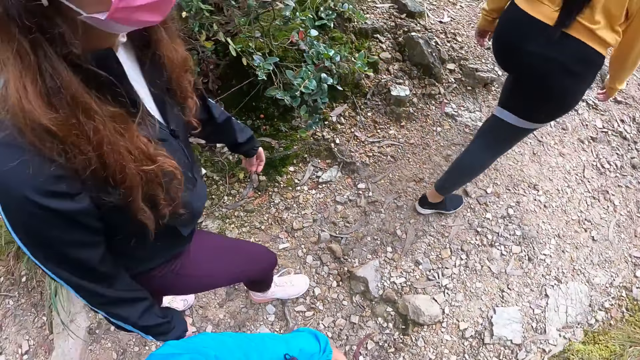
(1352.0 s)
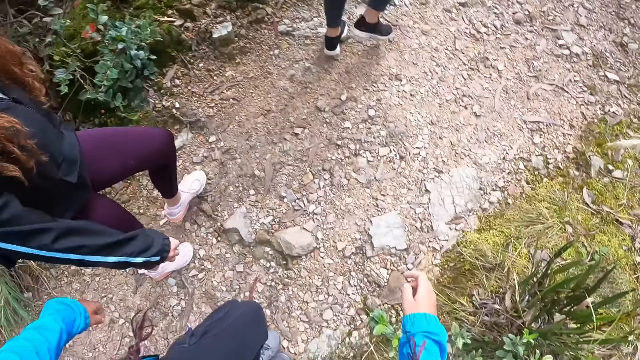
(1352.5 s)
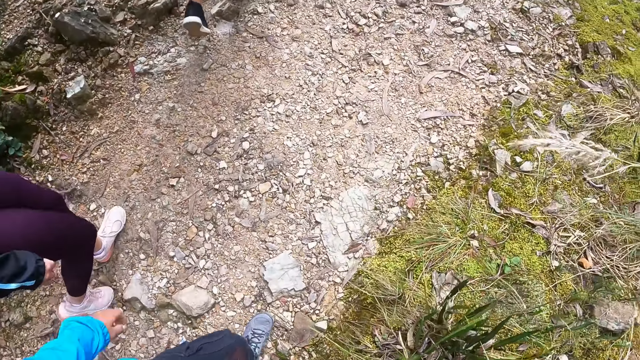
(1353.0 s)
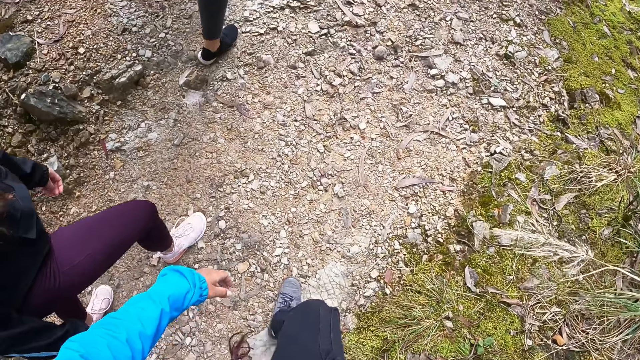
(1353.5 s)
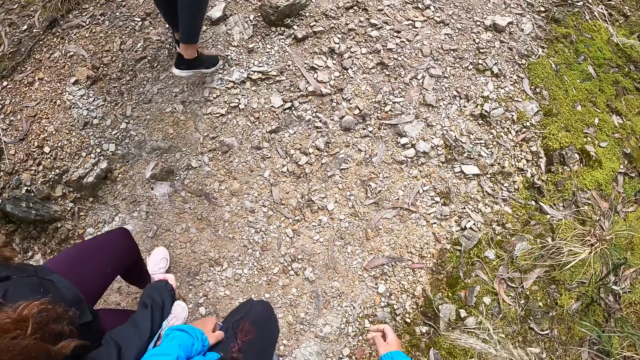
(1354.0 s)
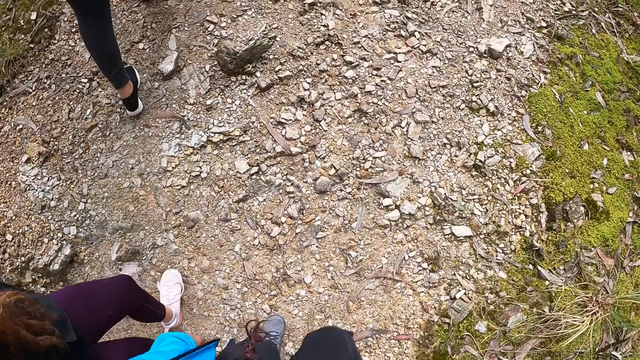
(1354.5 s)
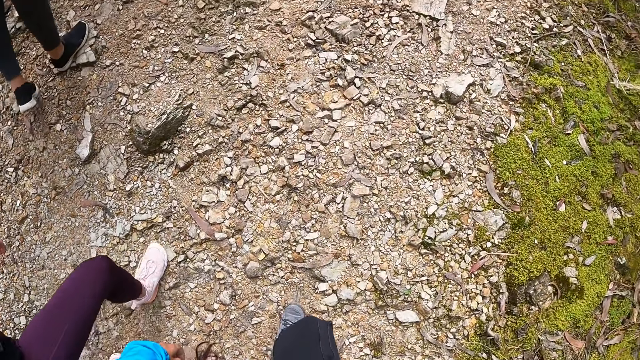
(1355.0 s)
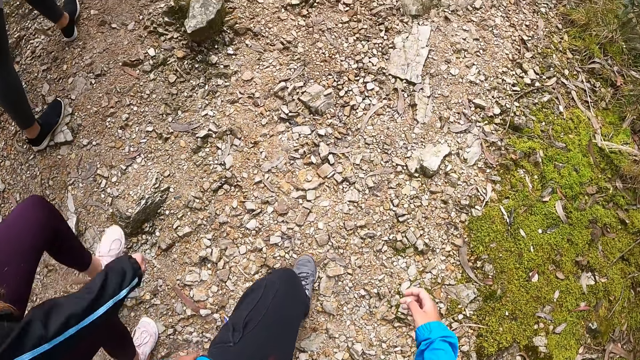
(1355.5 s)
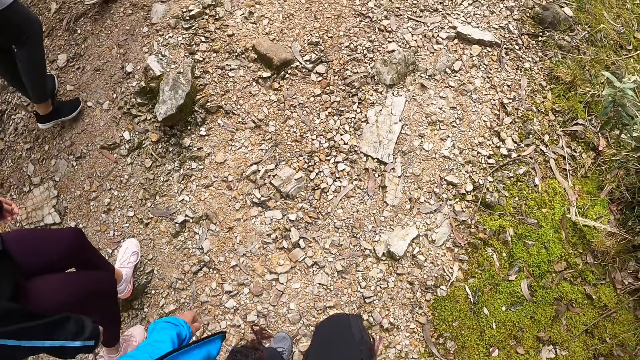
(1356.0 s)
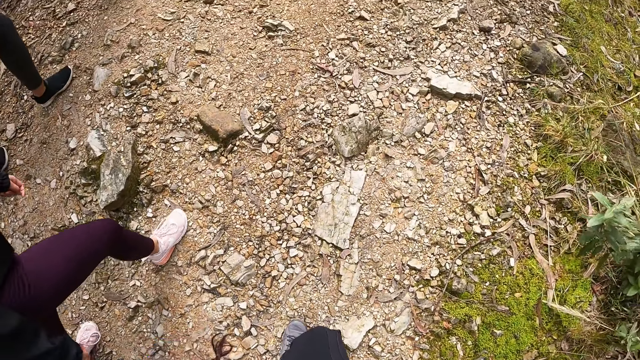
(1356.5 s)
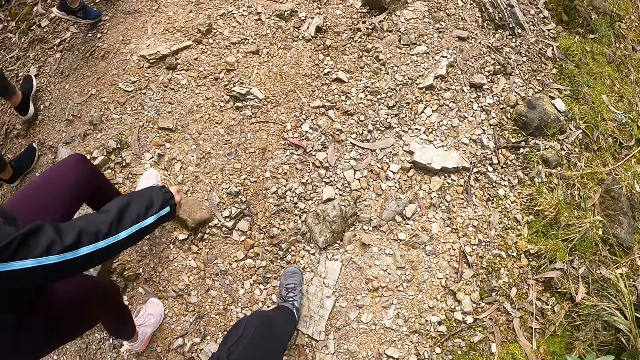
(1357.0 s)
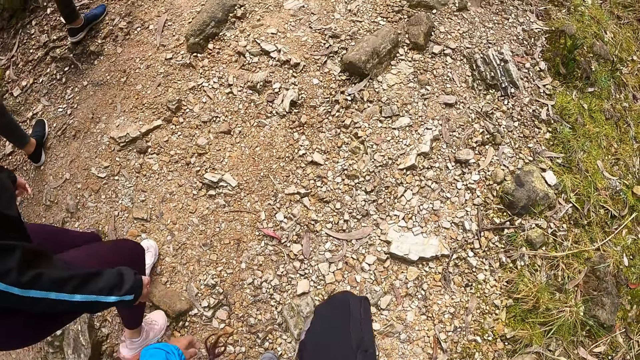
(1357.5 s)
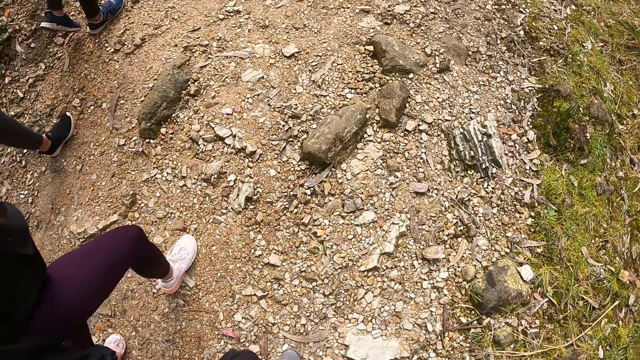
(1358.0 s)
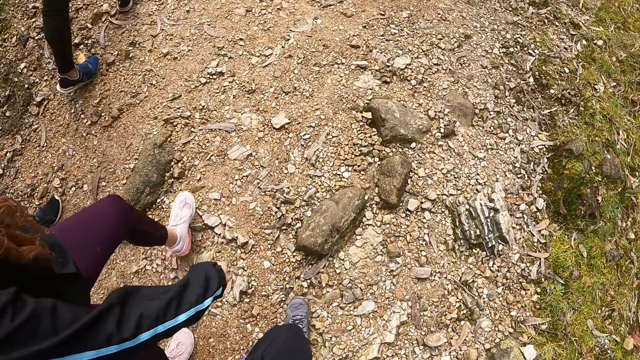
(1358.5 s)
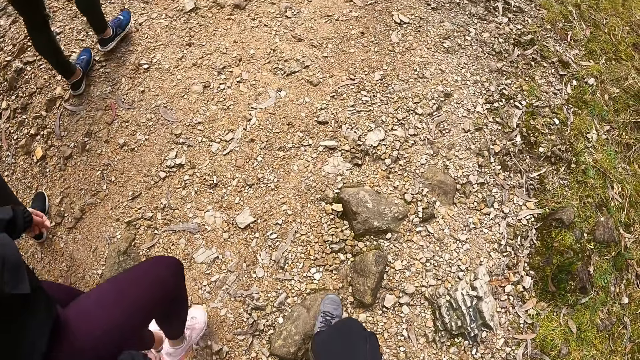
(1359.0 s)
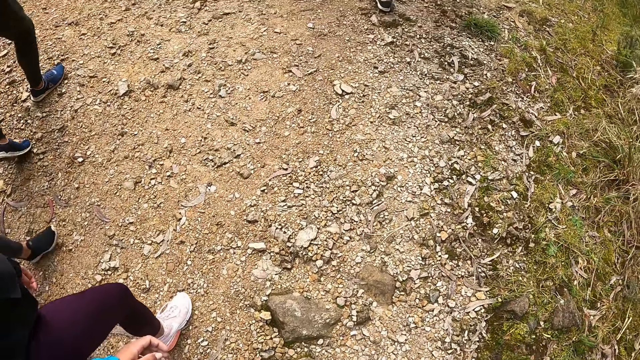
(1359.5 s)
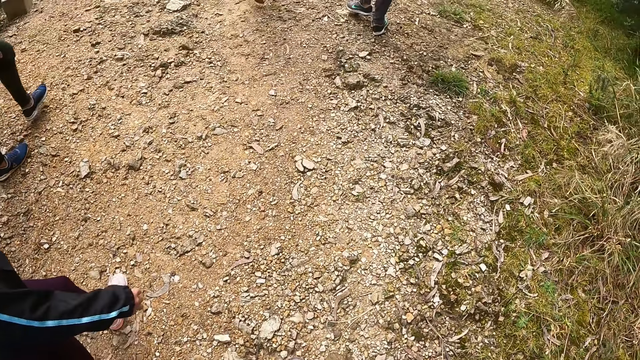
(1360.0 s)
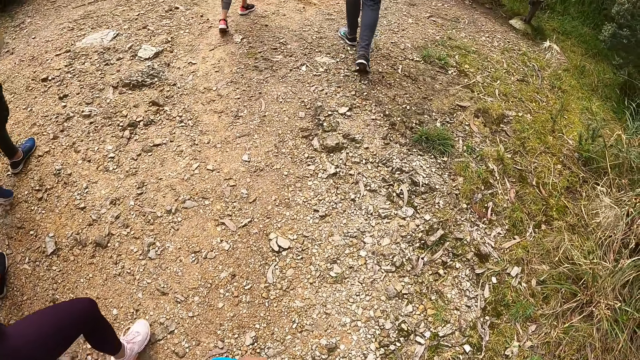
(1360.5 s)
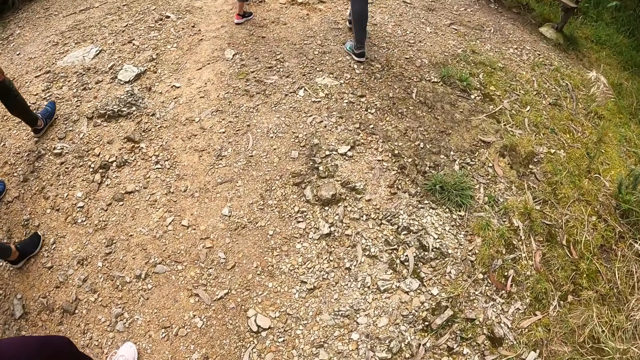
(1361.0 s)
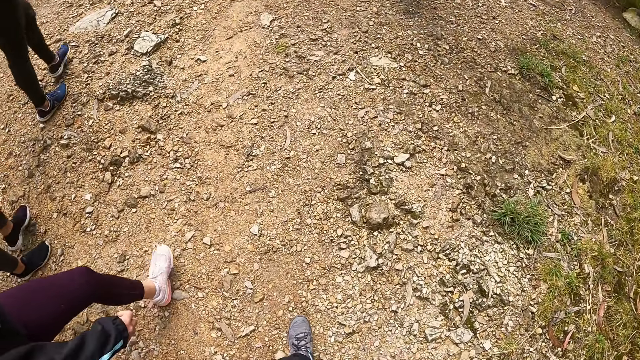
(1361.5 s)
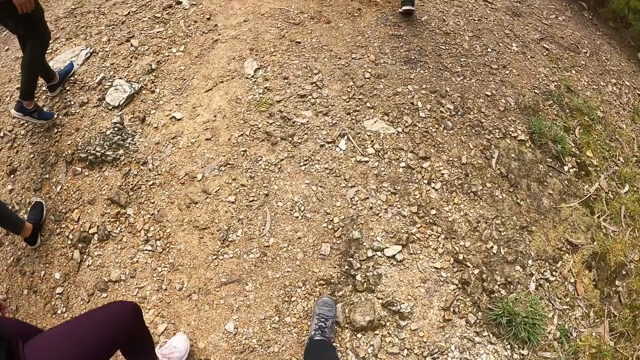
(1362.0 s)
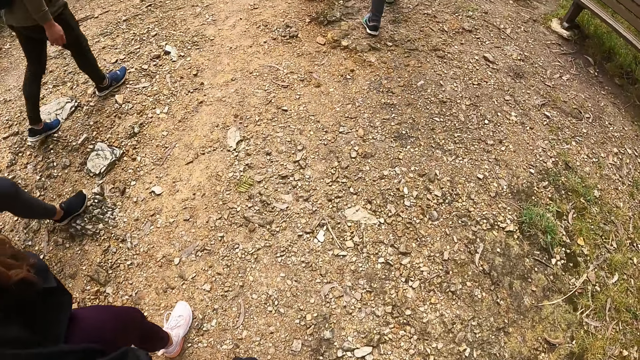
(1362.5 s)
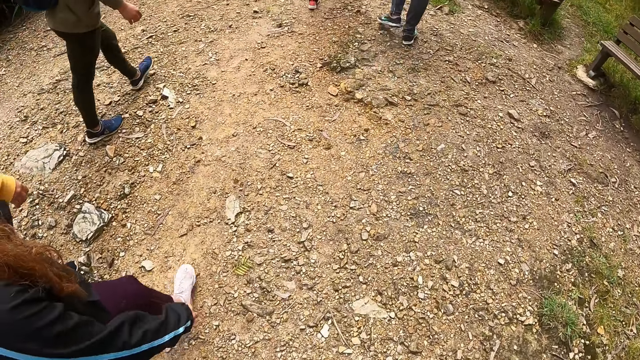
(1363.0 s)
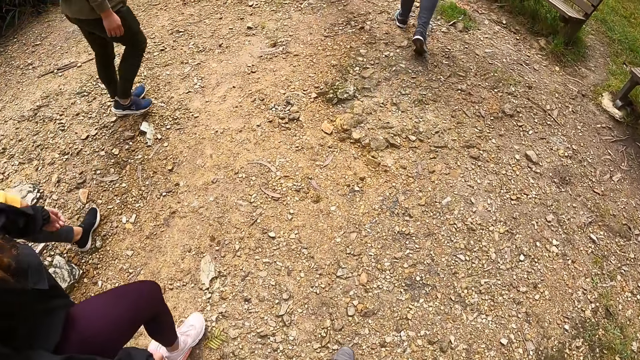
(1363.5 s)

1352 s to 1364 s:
The camera wearer looks around. They walk up the hill.

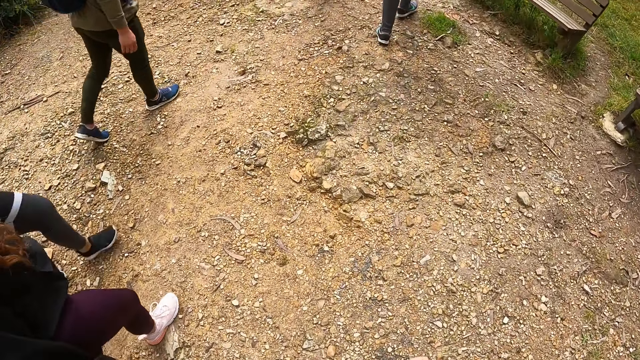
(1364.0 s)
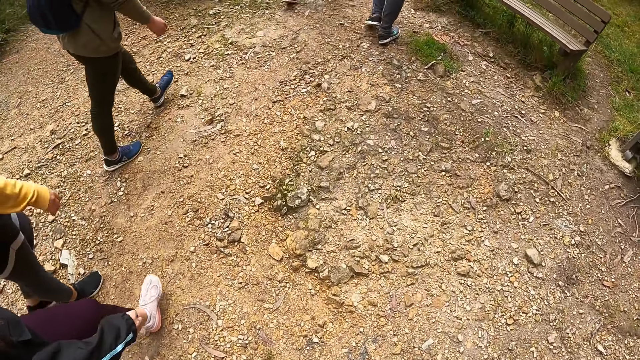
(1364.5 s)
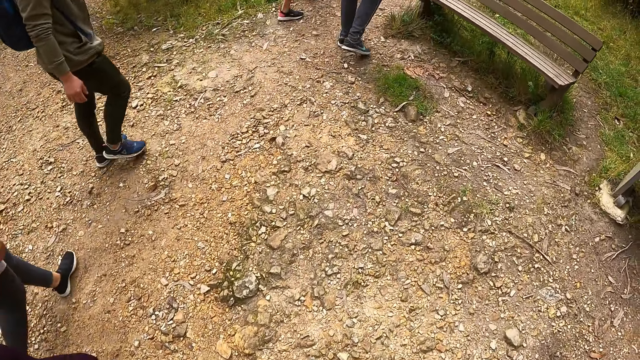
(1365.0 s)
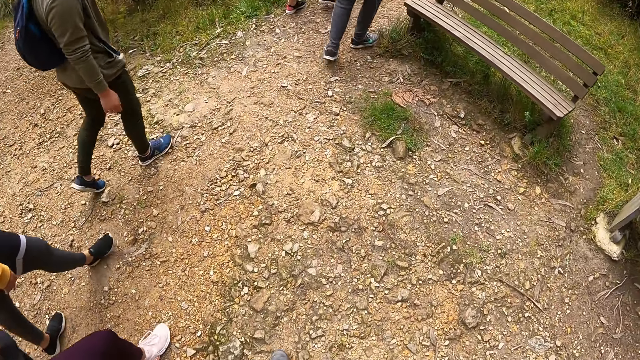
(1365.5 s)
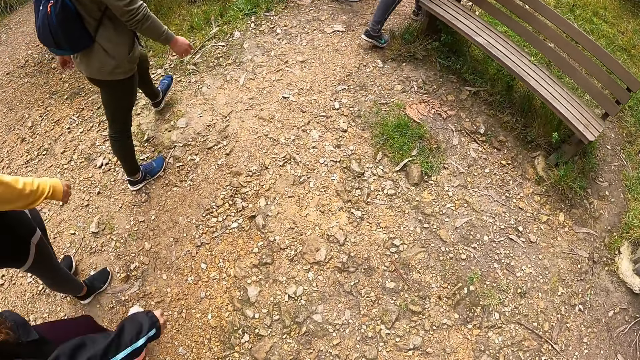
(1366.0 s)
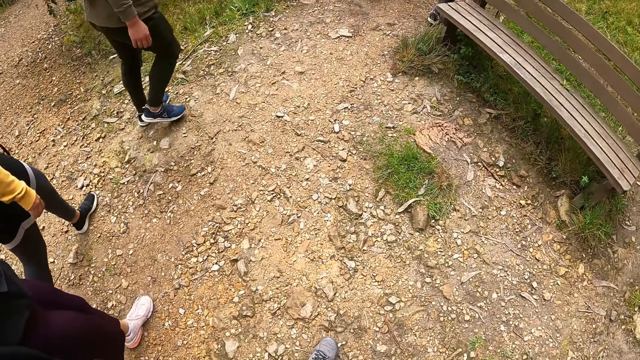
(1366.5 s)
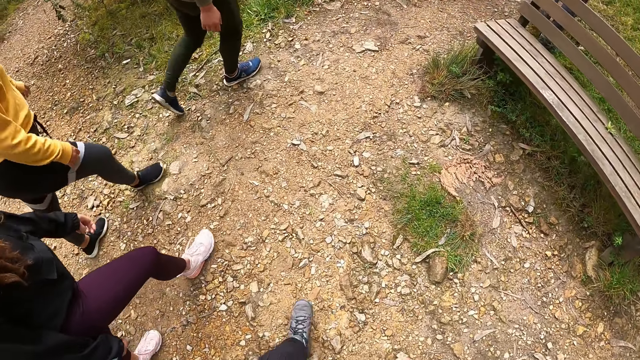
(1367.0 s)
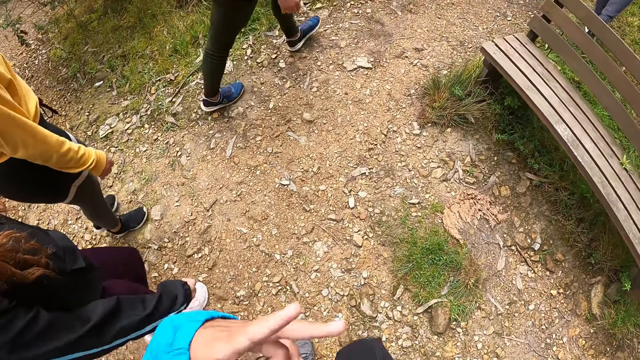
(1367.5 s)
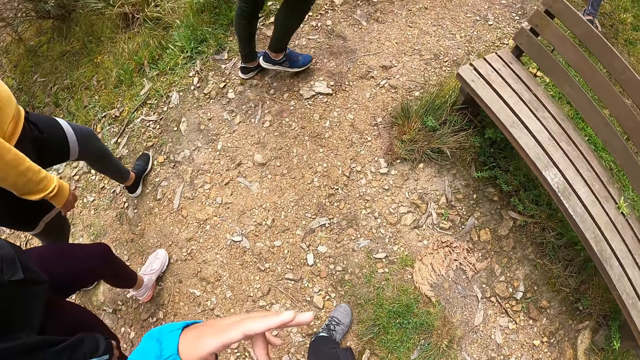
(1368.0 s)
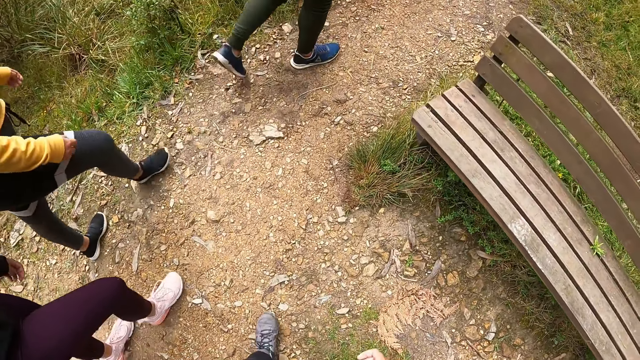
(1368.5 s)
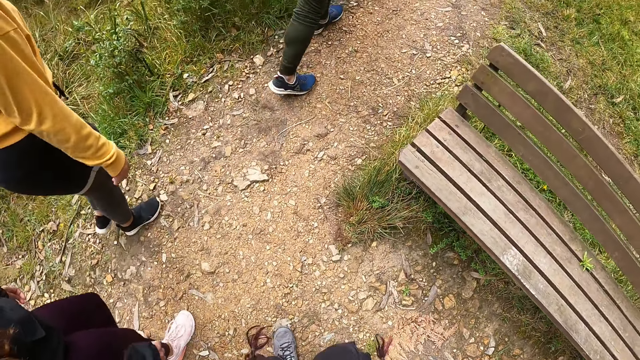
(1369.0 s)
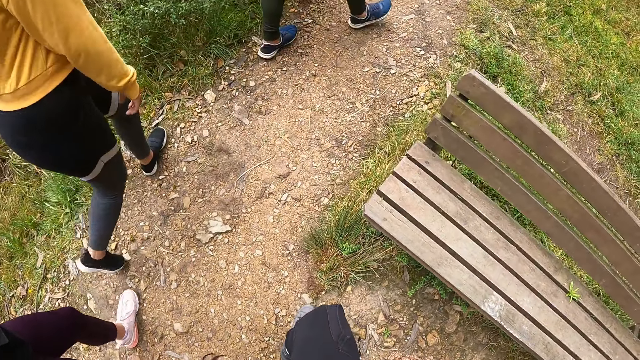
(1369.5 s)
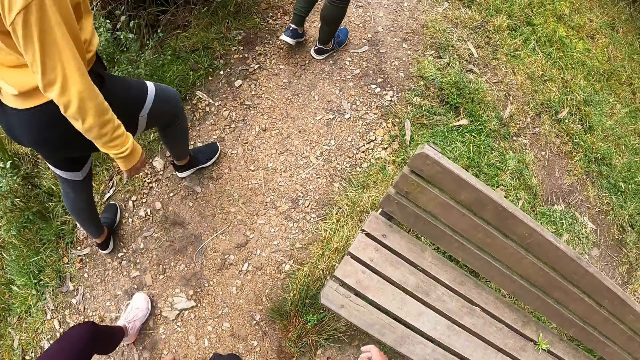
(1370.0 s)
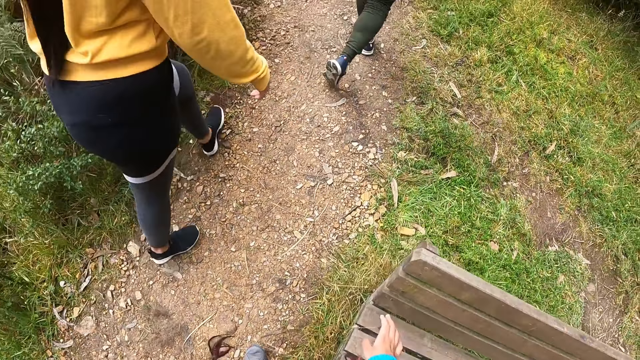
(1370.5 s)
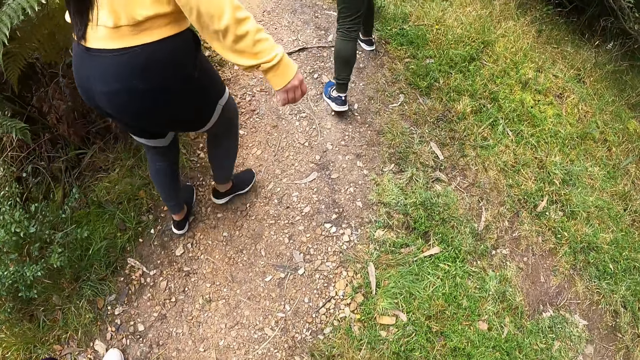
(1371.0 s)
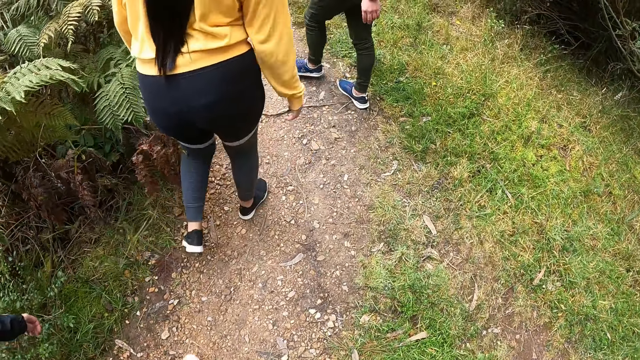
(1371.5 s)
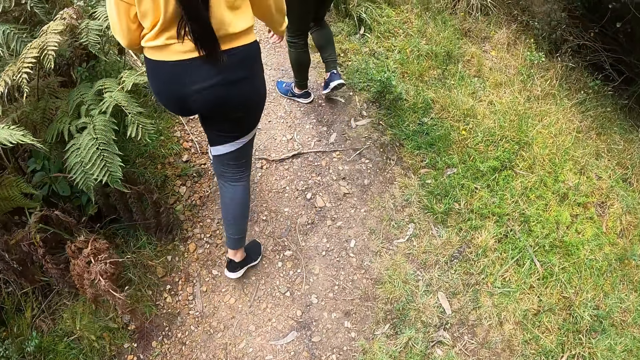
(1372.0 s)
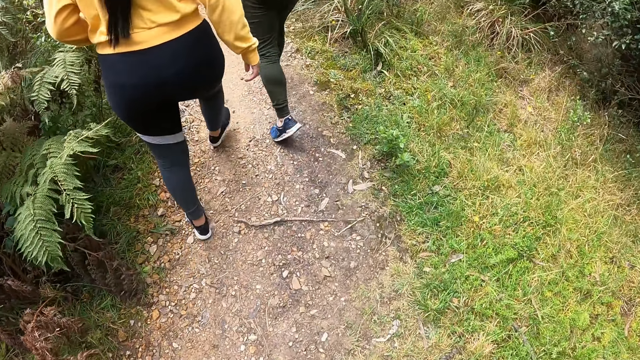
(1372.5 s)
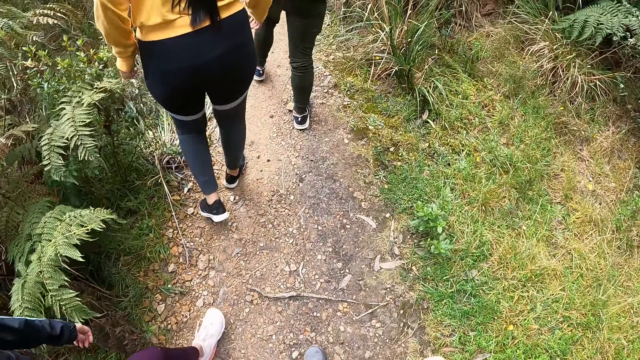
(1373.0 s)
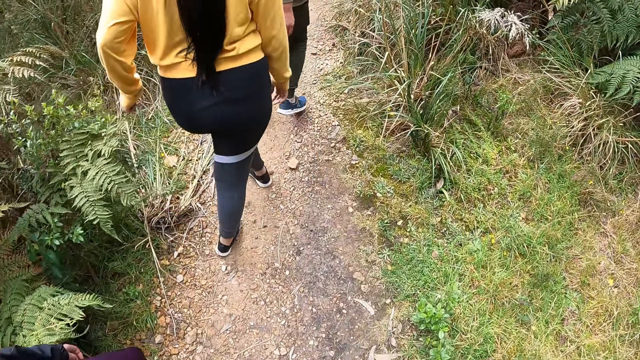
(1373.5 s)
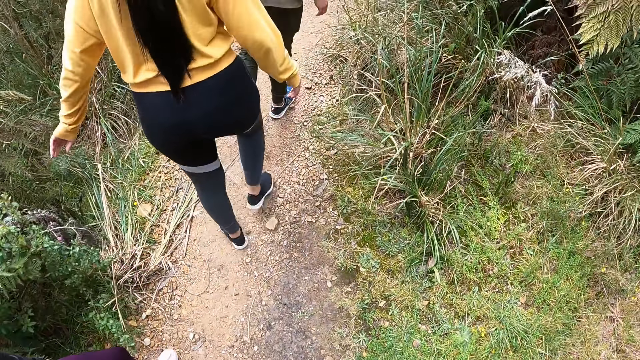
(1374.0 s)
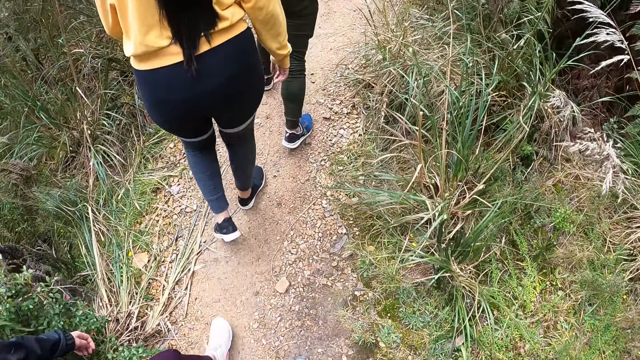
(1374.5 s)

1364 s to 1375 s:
The camera wearer raises the left hand. They raise the right hand and walk around.
